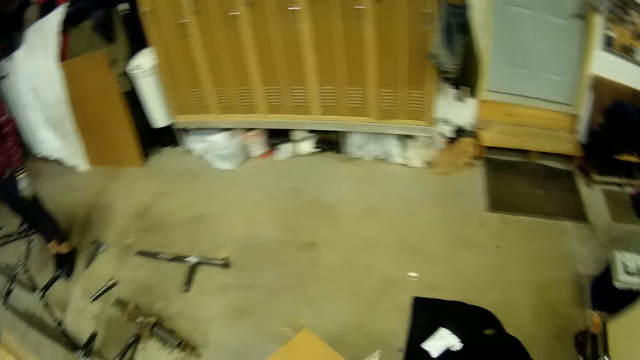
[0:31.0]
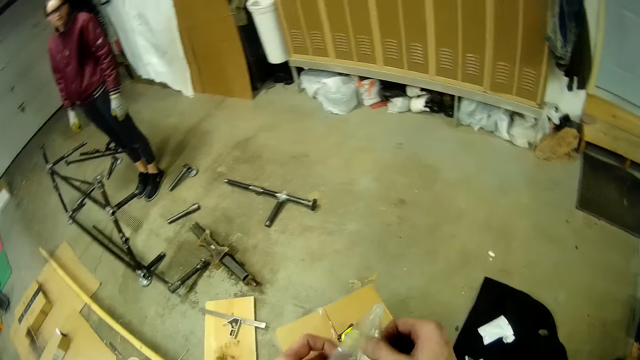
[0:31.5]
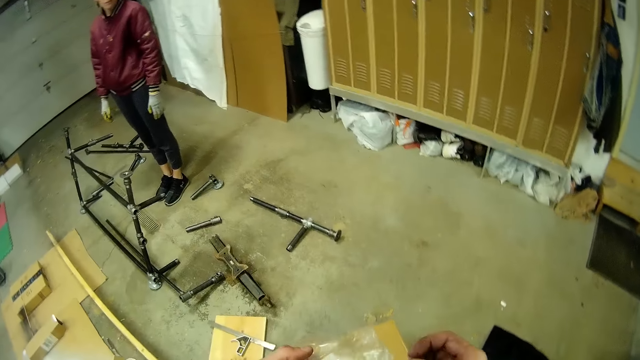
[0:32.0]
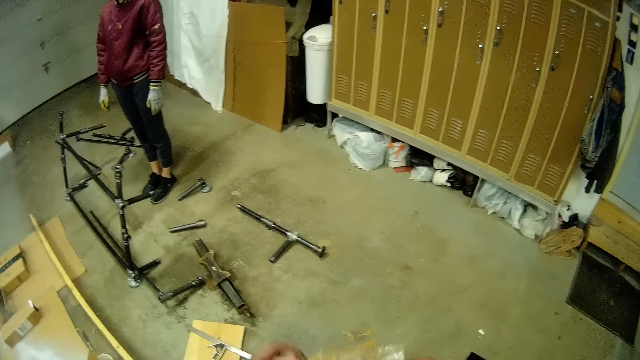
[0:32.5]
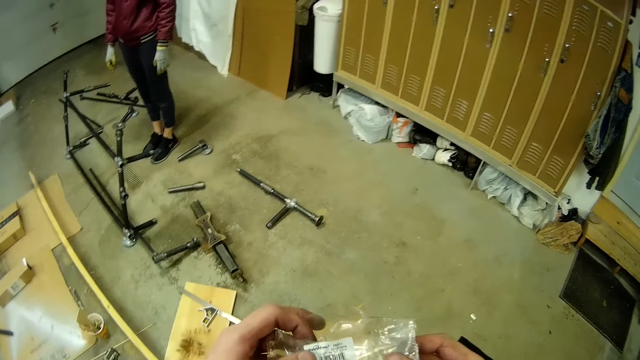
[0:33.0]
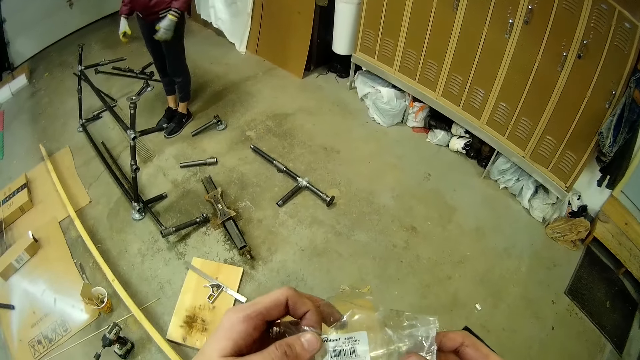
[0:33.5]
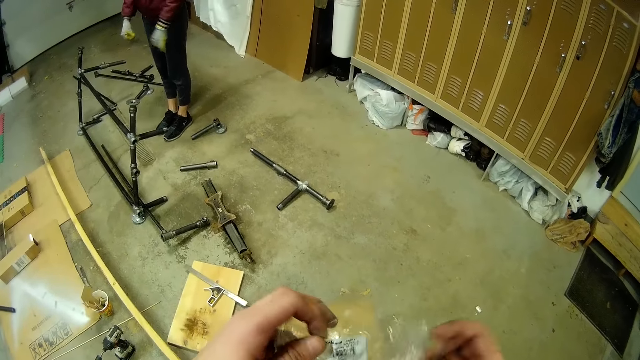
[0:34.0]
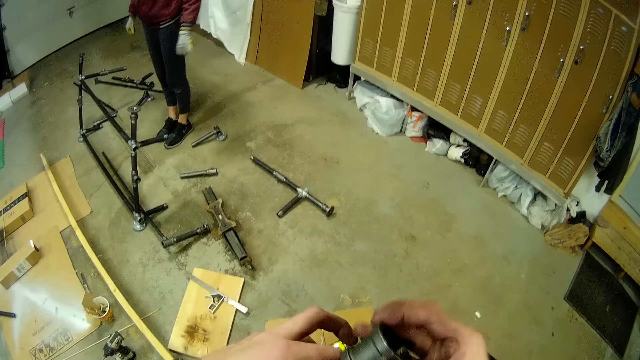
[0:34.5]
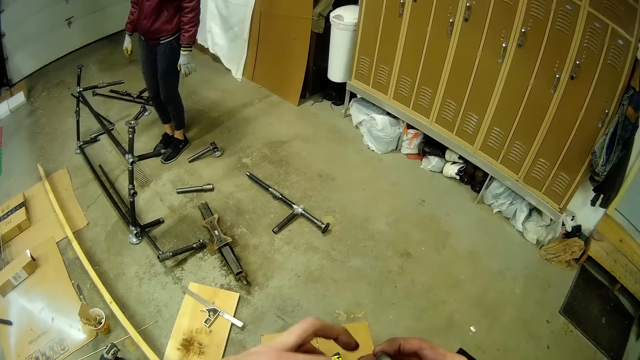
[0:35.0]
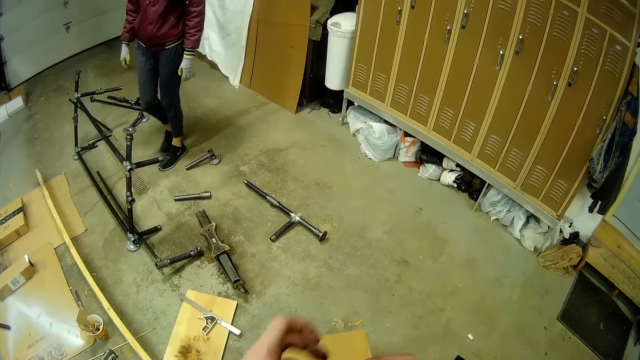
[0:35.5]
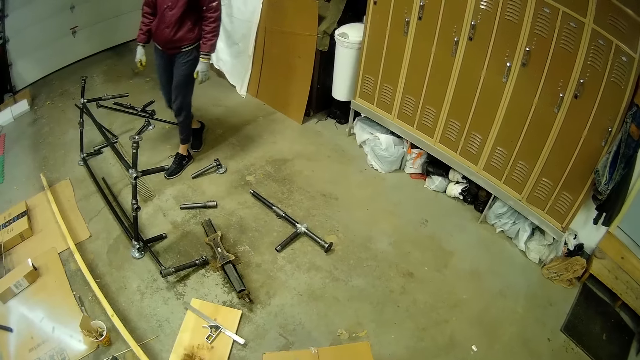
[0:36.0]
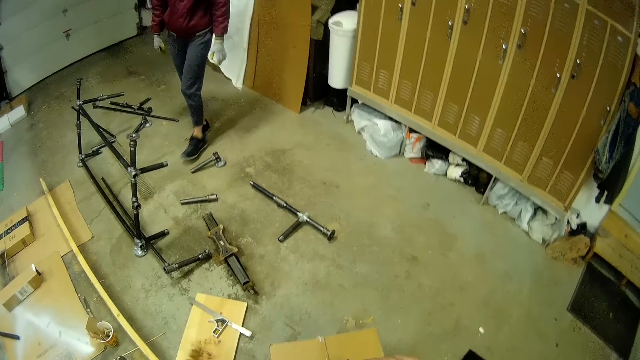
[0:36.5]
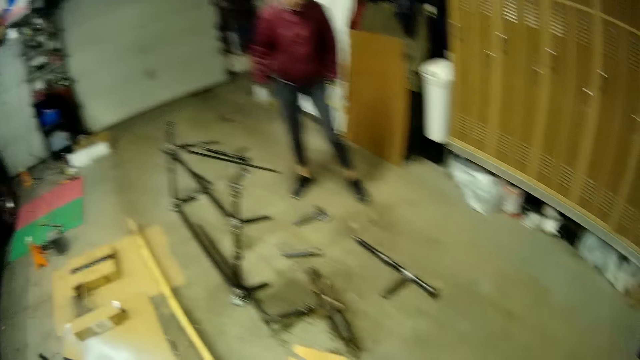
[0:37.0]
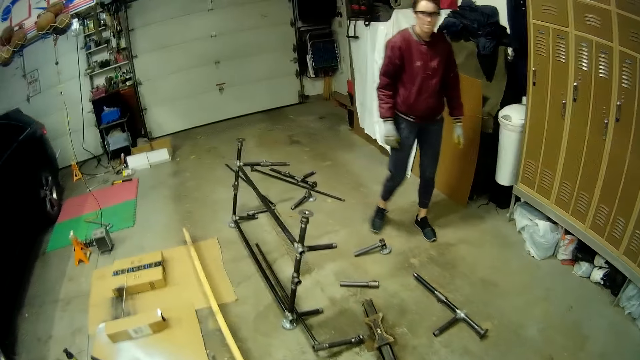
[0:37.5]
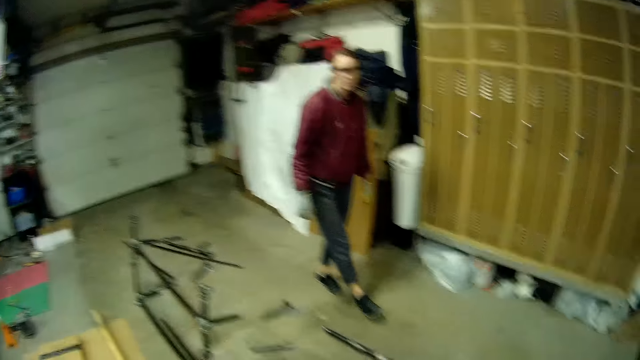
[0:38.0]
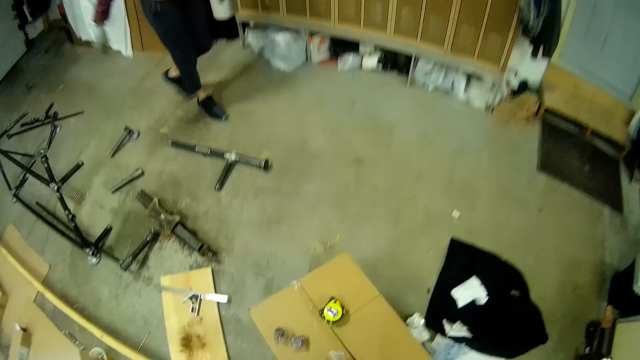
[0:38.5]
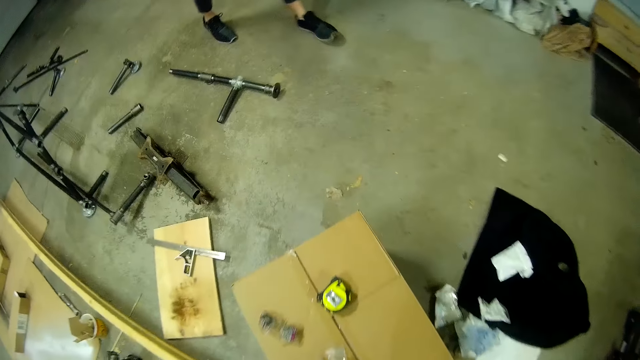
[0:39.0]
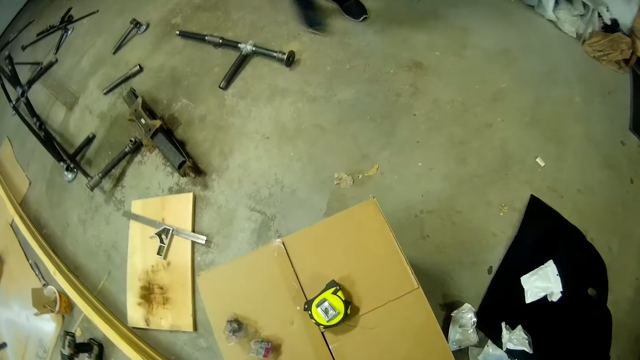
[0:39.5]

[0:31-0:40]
The camera wearer opens the nylon with both hands. A man stands on the floor. The camera wearer holds the nylon or plastic bag with his hands. The man walks on the floor.

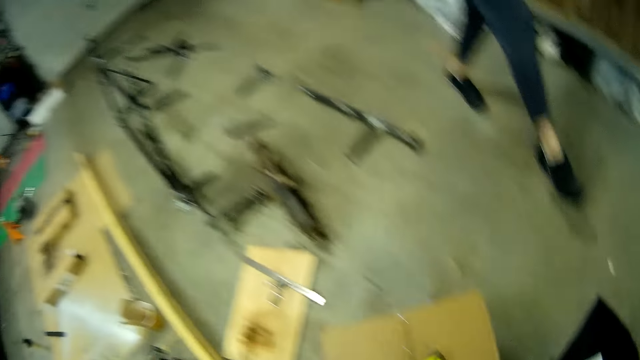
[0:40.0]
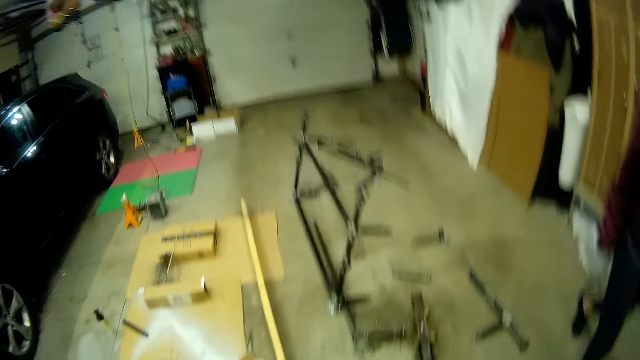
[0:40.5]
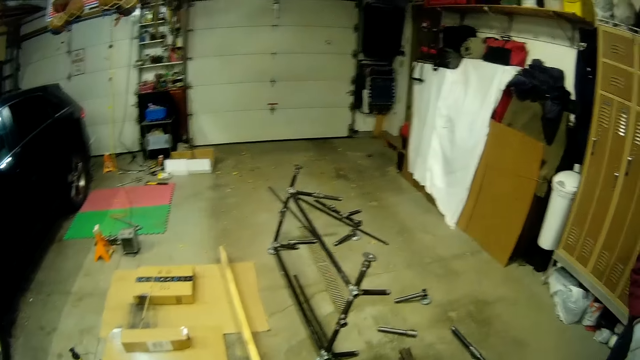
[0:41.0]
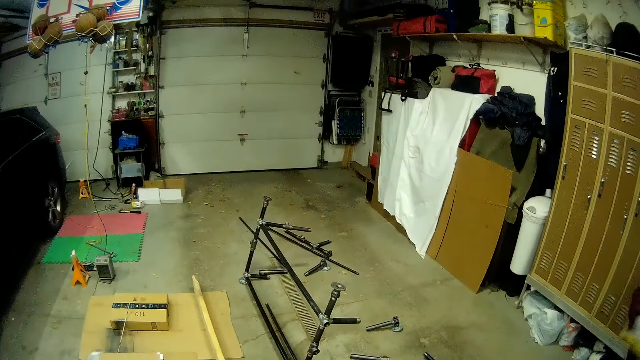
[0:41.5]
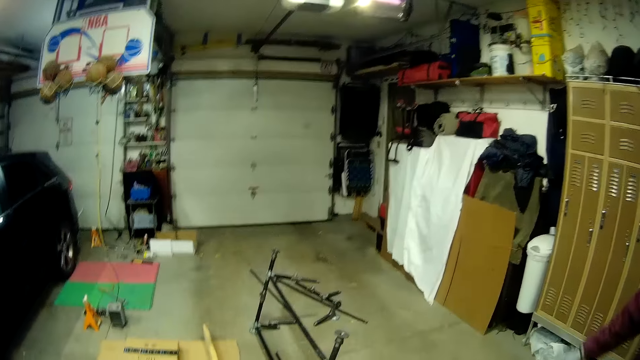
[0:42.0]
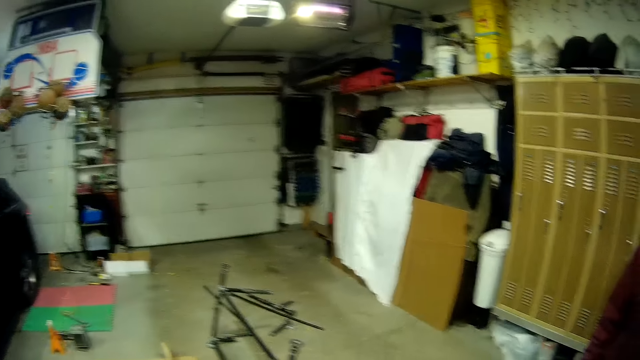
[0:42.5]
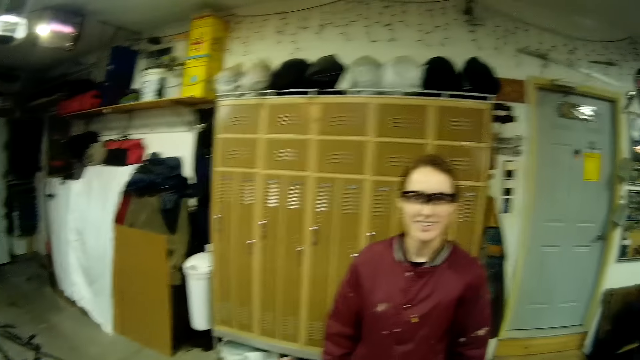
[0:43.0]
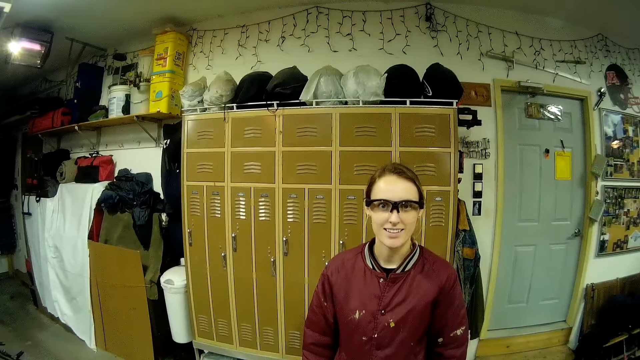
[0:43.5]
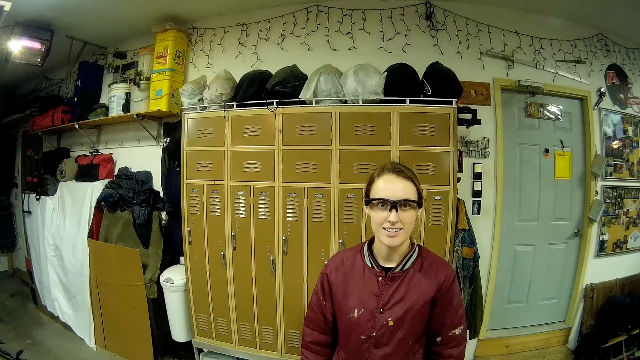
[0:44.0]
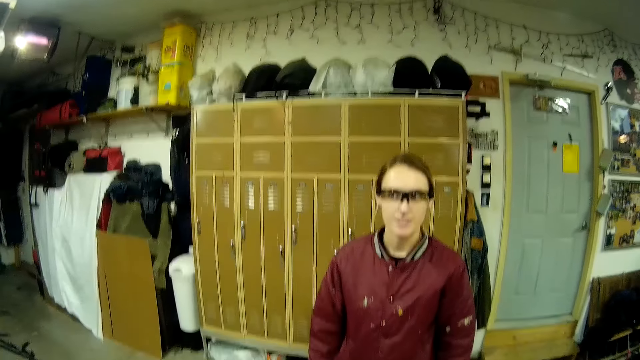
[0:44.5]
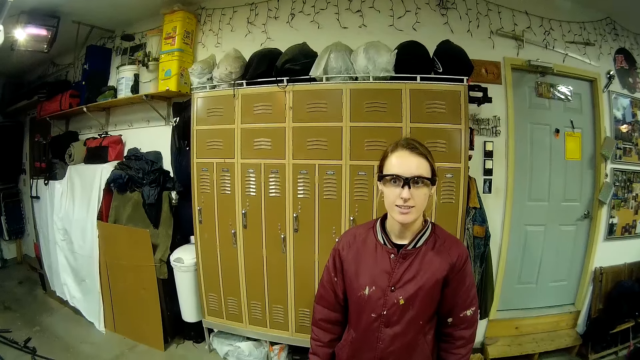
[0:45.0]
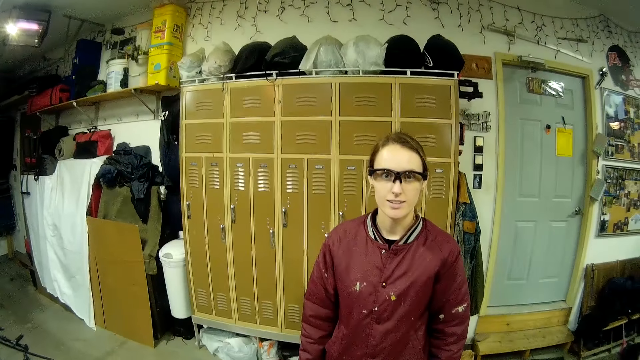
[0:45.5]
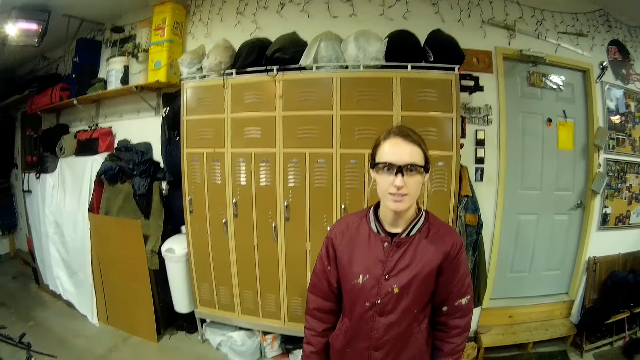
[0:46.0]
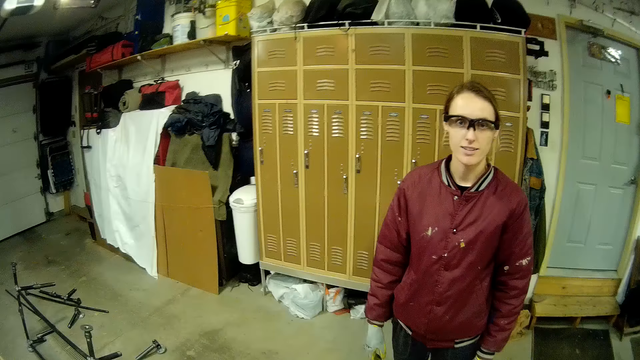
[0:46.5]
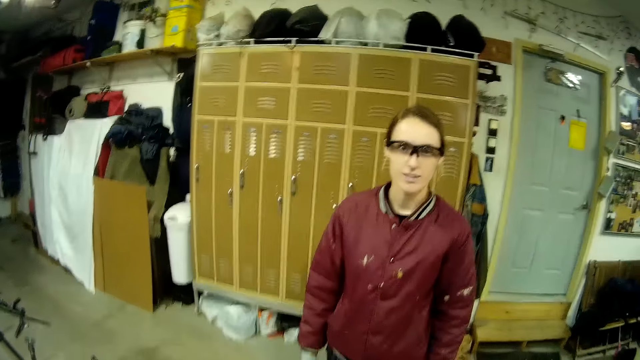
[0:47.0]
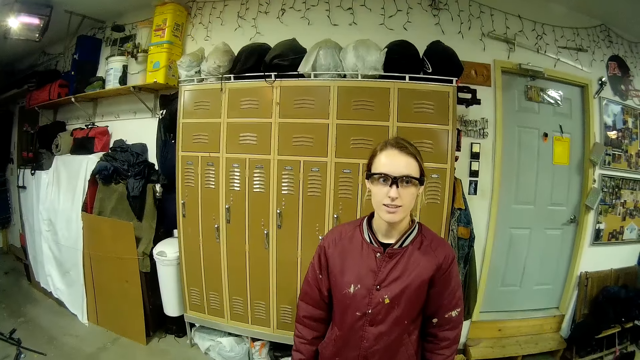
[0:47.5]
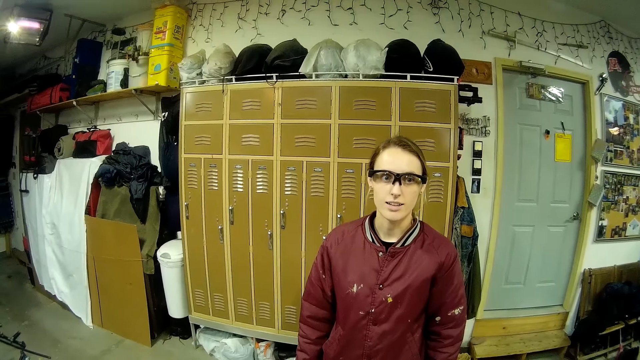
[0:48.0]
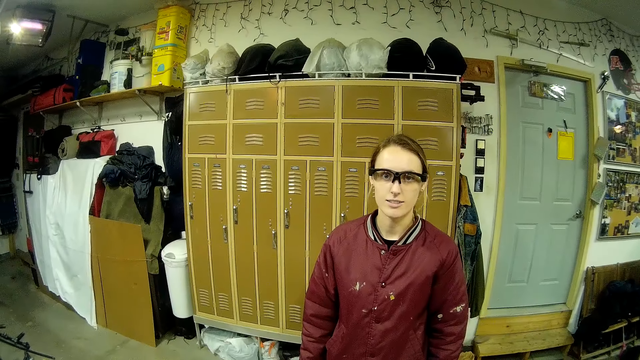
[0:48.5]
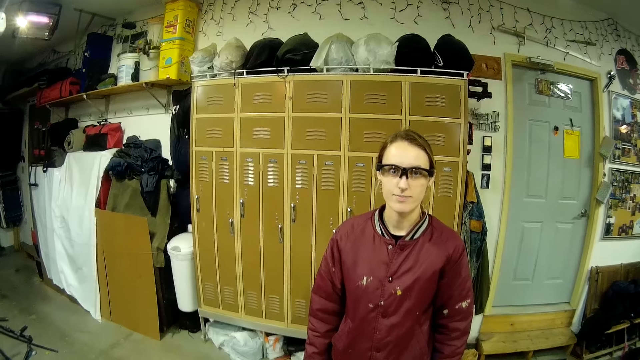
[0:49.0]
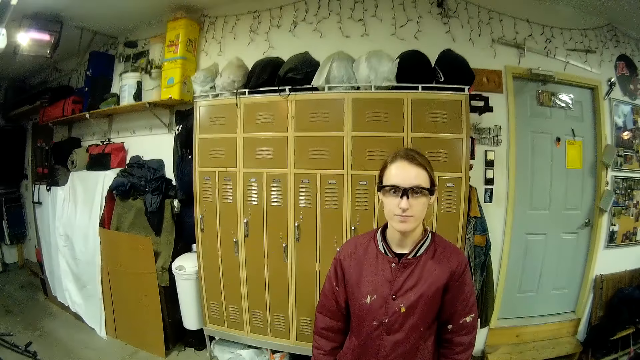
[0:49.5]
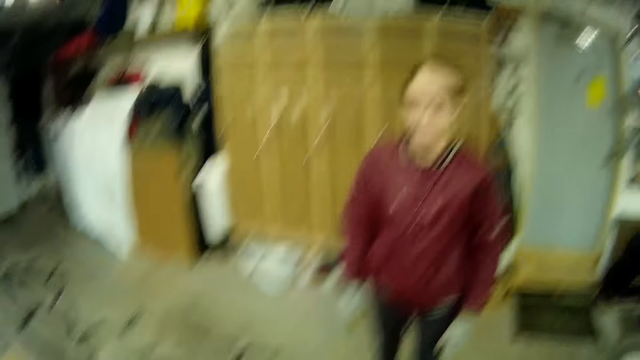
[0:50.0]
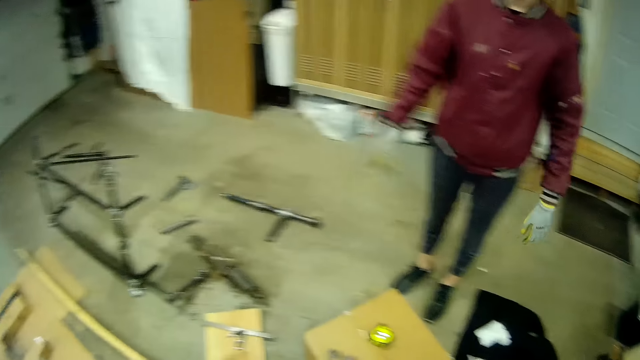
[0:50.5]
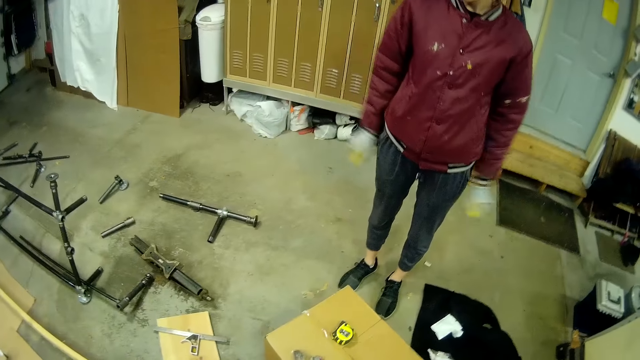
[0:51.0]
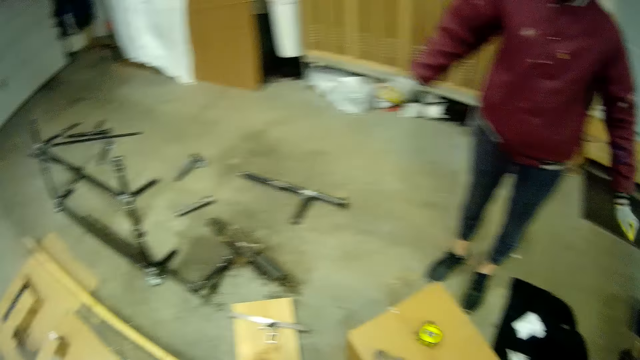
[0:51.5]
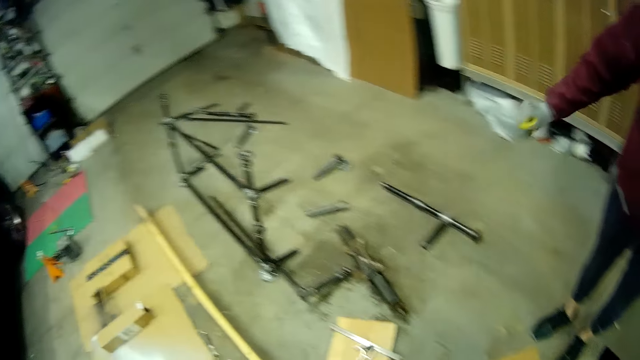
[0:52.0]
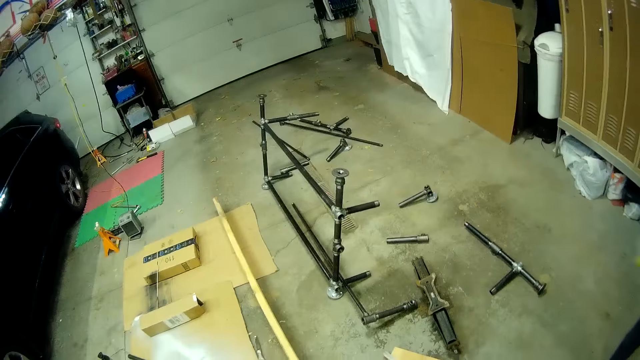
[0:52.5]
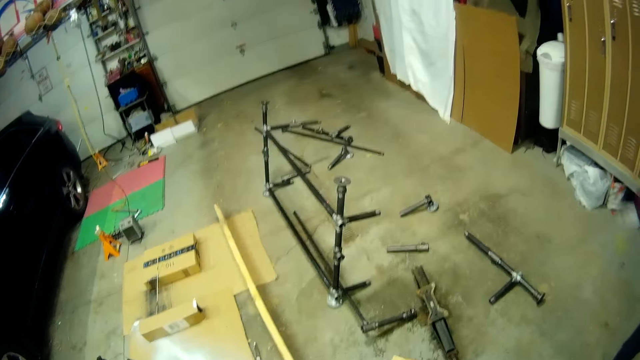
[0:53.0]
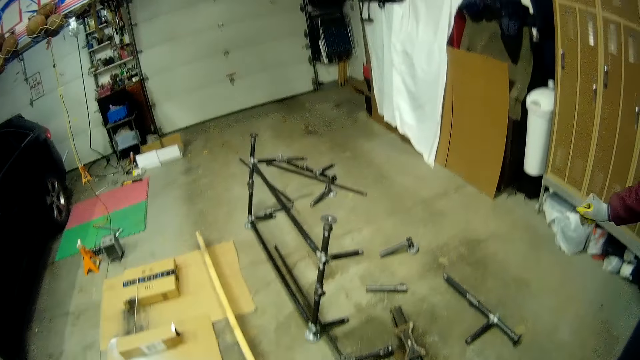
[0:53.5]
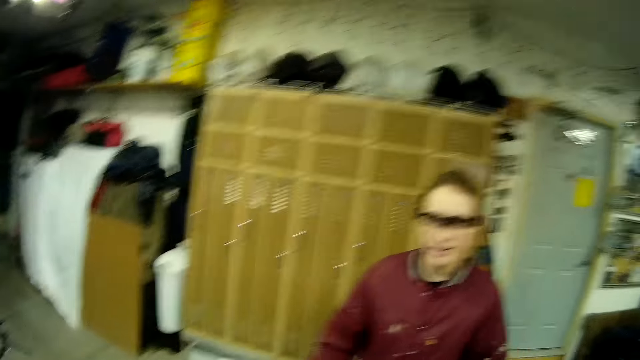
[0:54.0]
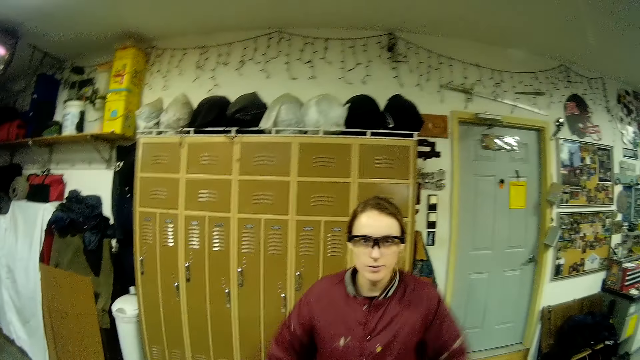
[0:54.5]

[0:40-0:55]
The camera wearer talks to the woman in the workshop. A man stands on the floor.
